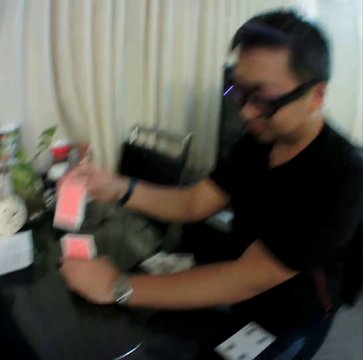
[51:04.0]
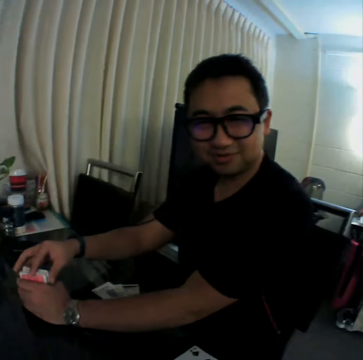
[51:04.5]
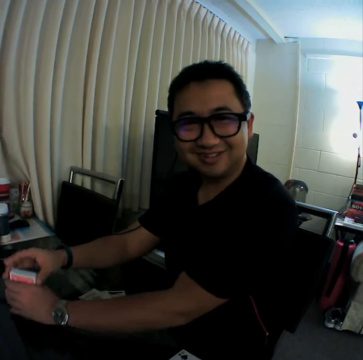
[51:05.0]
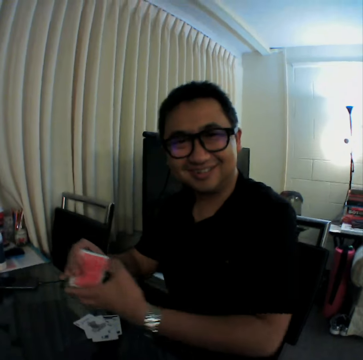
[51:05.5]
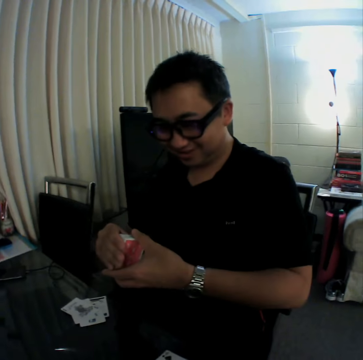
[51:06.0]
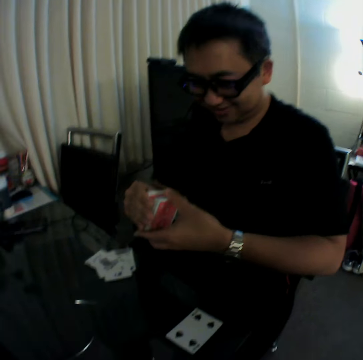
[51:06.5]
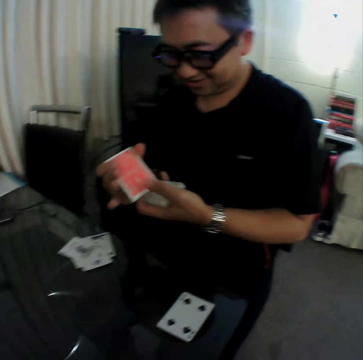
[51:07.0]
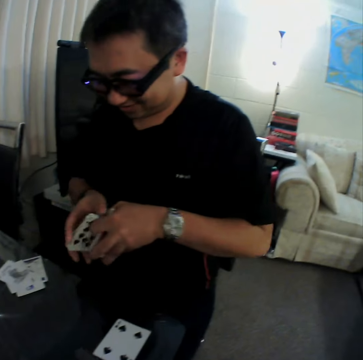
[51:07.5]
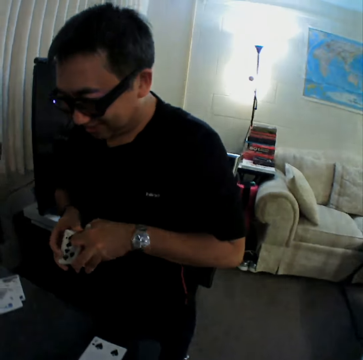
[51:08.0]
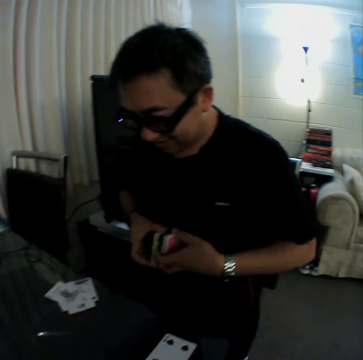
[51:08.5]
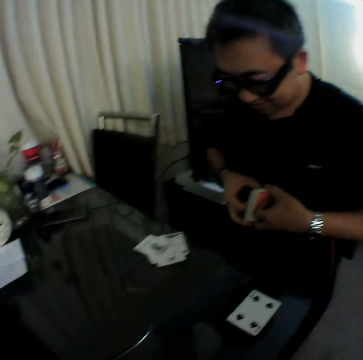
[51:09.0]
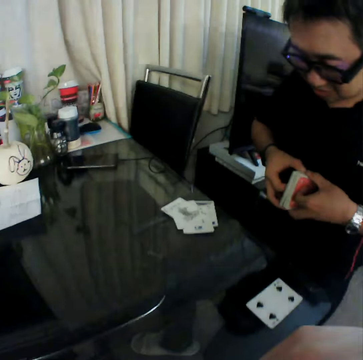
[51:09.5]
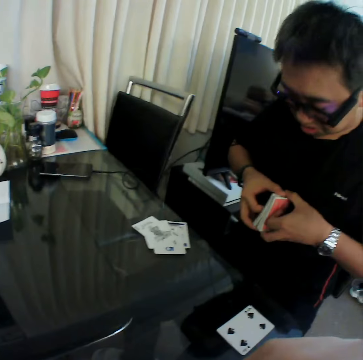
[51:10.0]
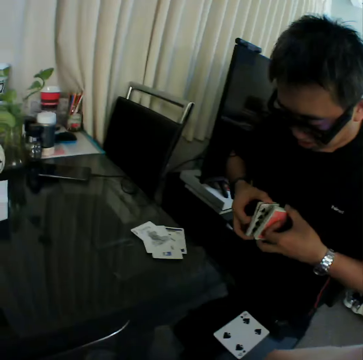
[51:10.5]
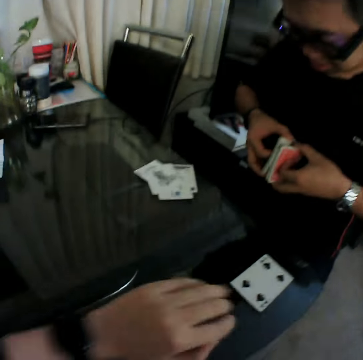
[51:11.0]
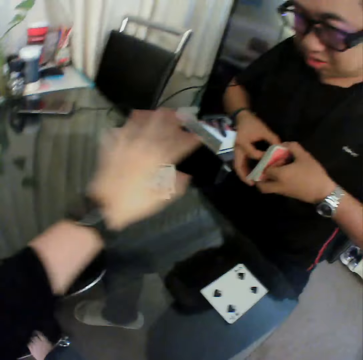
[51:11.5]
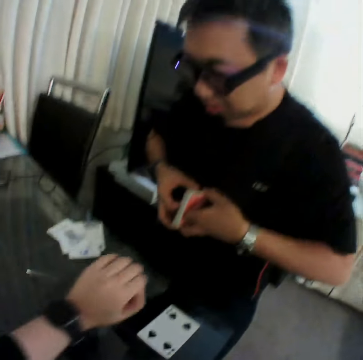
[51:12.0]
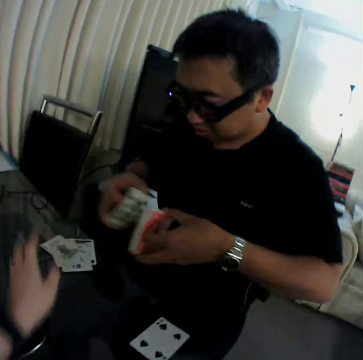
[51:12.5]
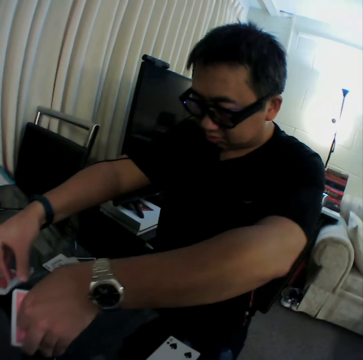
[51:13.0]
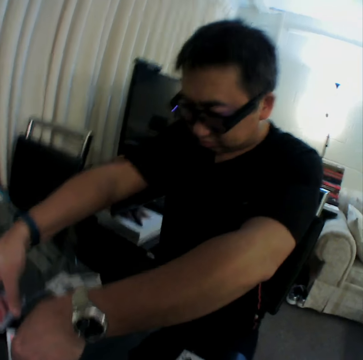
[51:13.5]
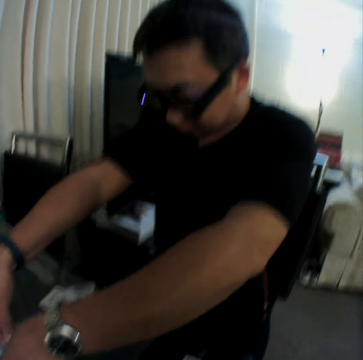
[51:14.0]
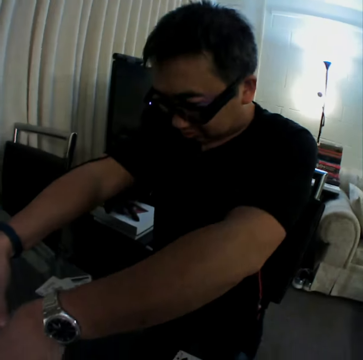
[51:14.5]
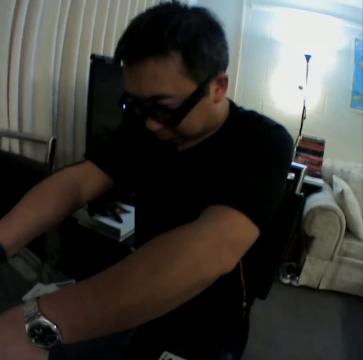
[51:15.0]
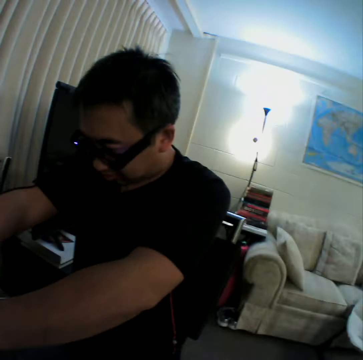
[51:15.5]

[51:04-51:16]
The camera wearer holds a phone with both hands. He does so again. A man flaps the cards. The camera wearer holds the phone with both hands. He gestures his hand. The man puts the cards on the table.

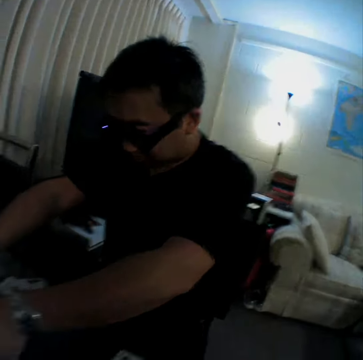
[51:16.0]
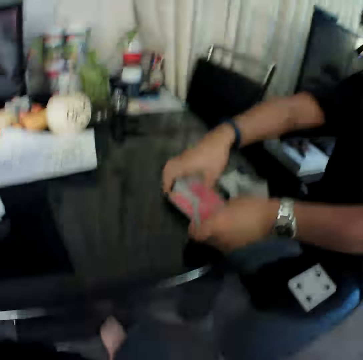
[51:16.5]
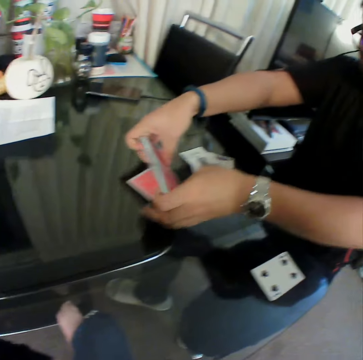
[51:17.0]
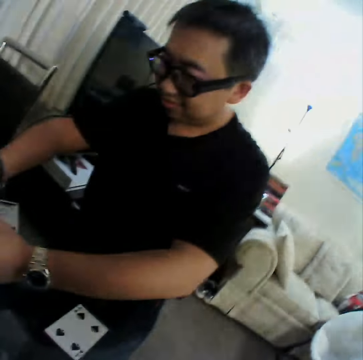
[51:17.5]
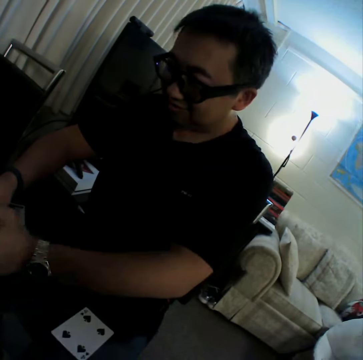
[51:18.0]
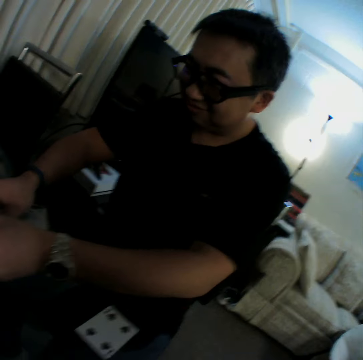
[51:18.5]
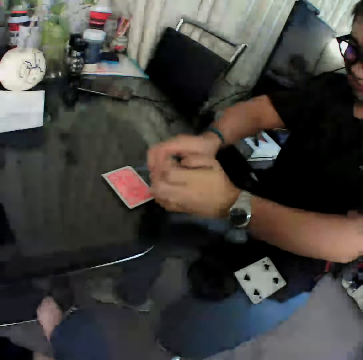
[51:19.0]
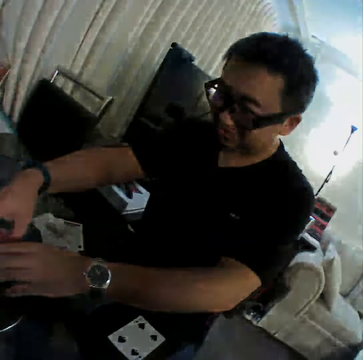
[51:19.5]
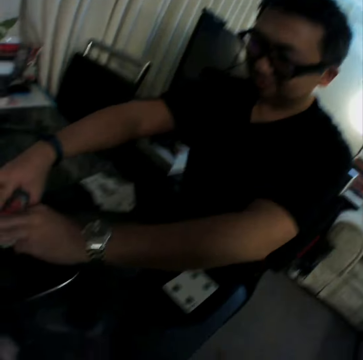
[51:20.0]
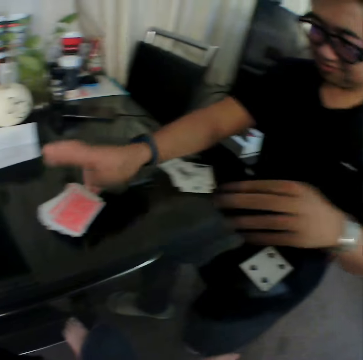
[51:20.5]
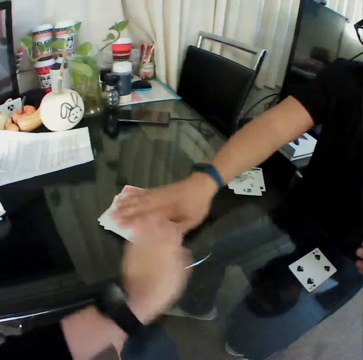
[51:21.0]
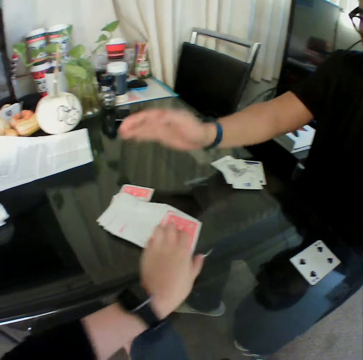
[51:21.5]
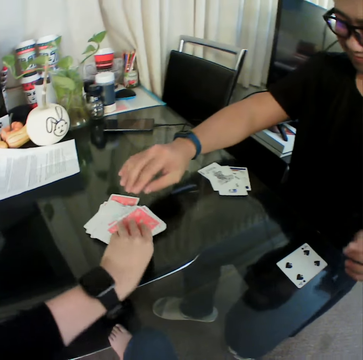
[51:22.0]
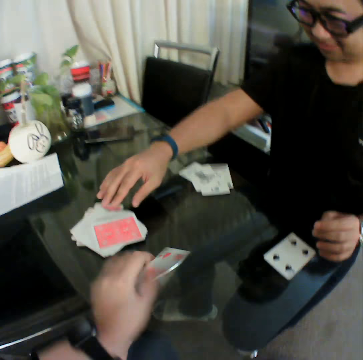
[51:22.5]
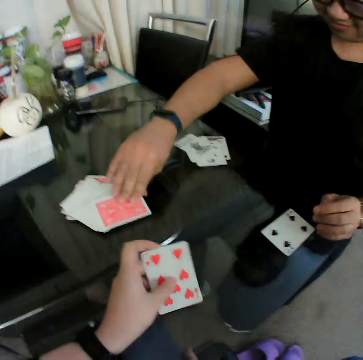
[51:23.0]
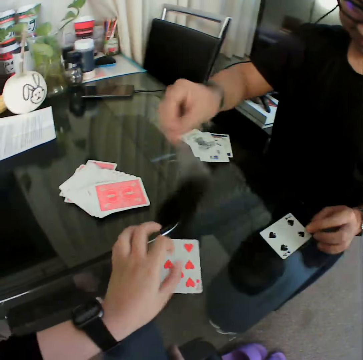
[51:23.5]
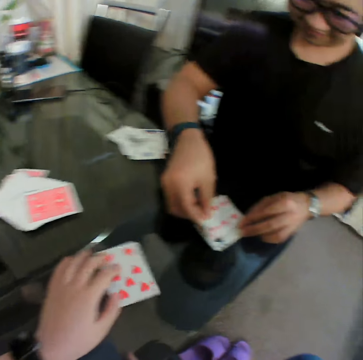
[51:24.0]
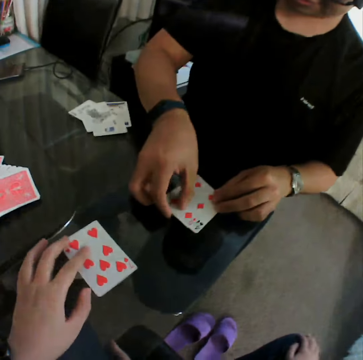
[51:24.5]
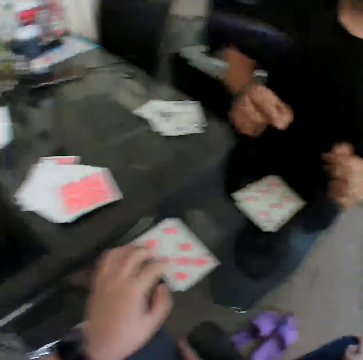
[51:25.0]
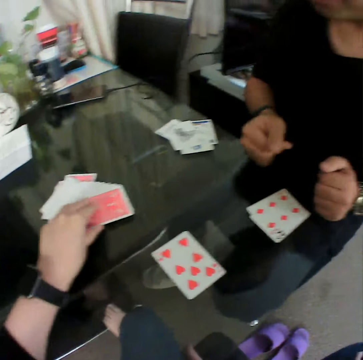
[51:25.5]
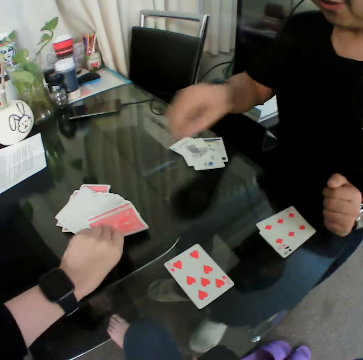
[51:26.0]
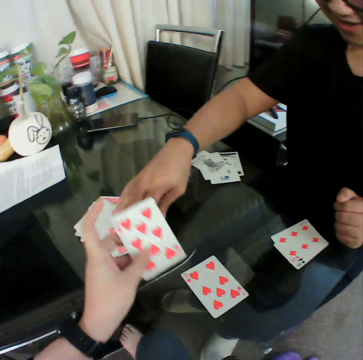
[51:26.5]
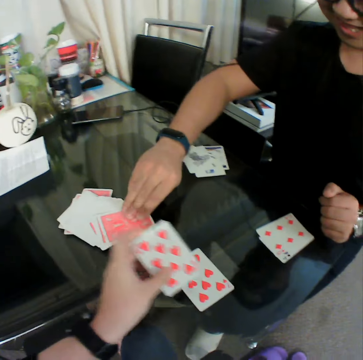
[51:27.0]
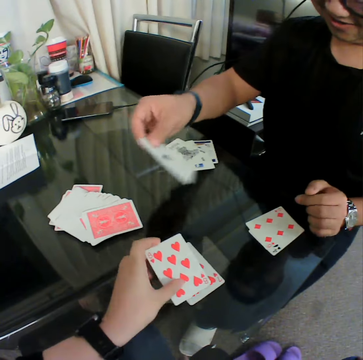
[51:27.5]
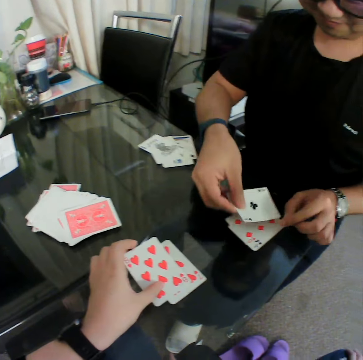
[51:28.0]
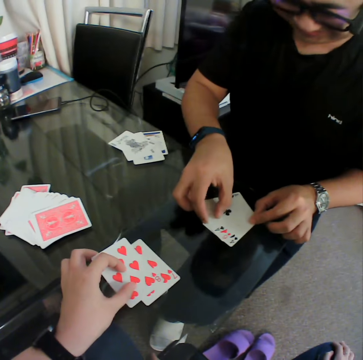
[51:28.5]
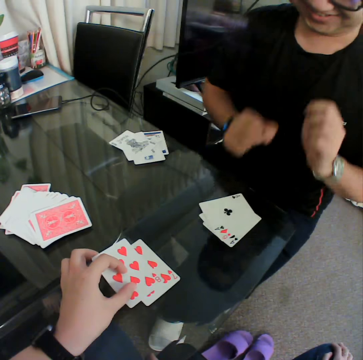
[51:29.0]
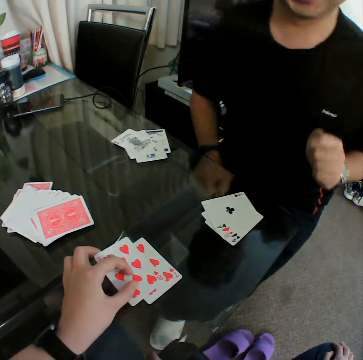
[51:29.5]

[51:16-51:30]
A man holds the cards. The man pulls his hands off the cards. The man spreads the card on the table with his right hand. The camera wearer picks a card from a deck of cards from the table with his left hand. He places the card in his left hand on the table. The man picks a card from the deck of cards from the table with his right hand. The man places the card in his right hand on the table. The camera wearer picks a card from the deck of cards from the table with his left hand. He checks the card. The man picks a card from the deck of cards from the table with his right hand. The camera wearer places the card in his left hand on the table. The man places the card in his right hand on the table.

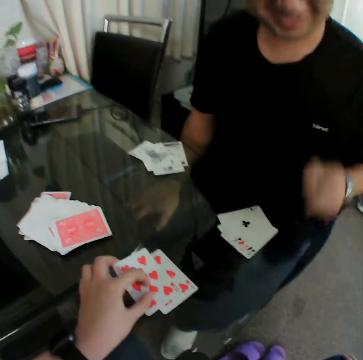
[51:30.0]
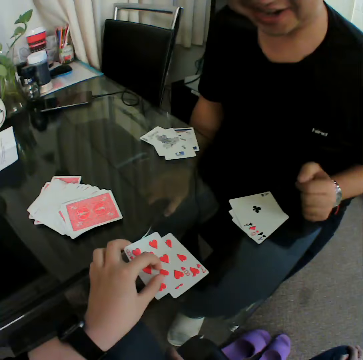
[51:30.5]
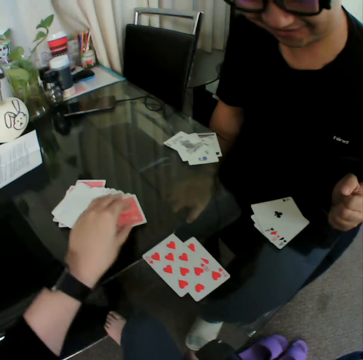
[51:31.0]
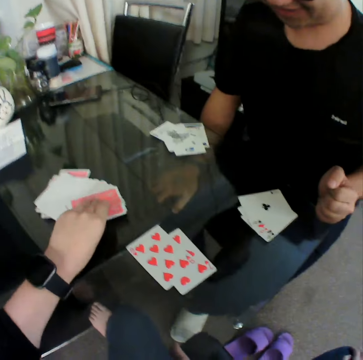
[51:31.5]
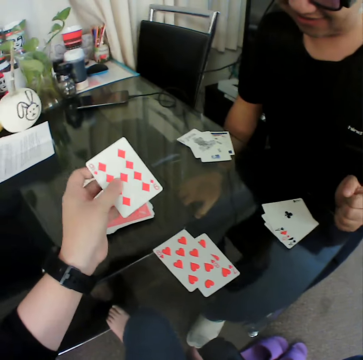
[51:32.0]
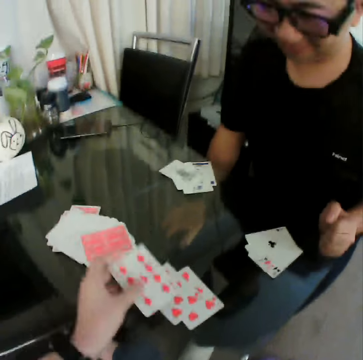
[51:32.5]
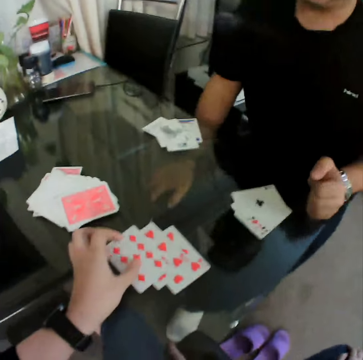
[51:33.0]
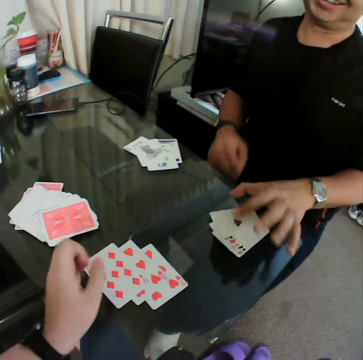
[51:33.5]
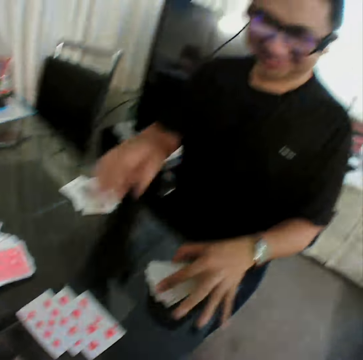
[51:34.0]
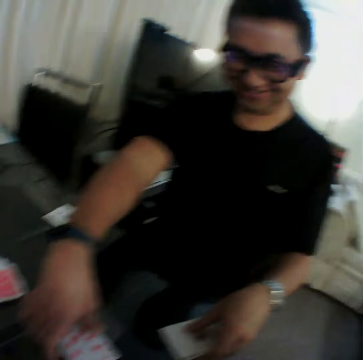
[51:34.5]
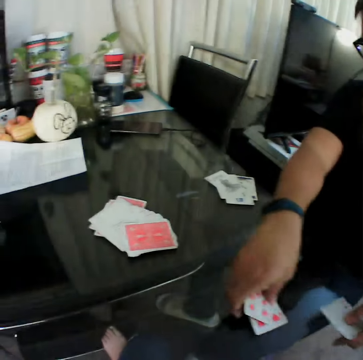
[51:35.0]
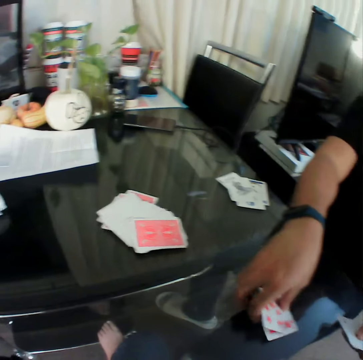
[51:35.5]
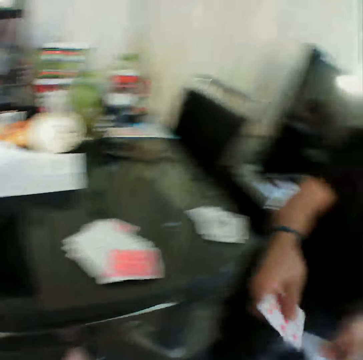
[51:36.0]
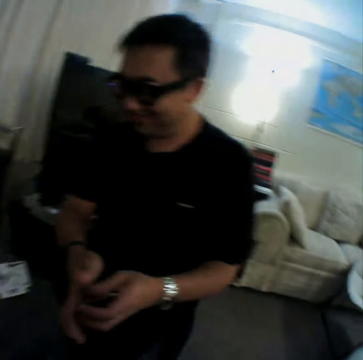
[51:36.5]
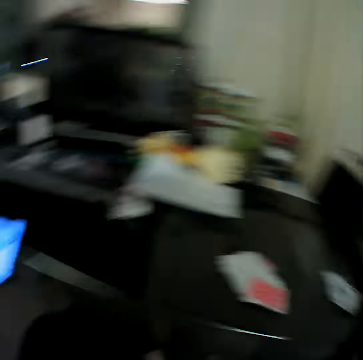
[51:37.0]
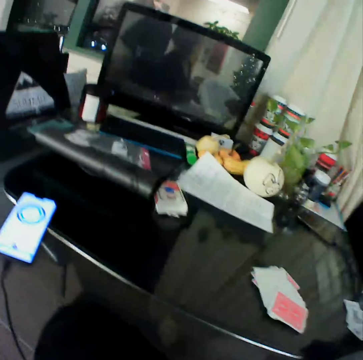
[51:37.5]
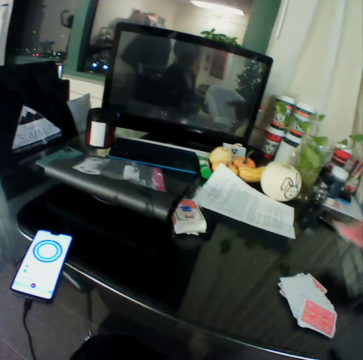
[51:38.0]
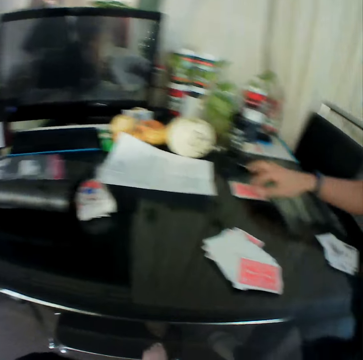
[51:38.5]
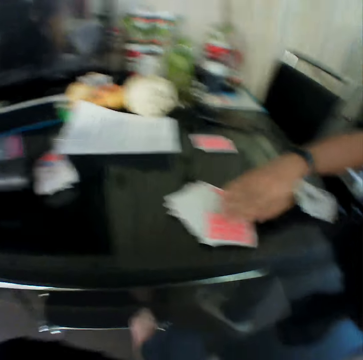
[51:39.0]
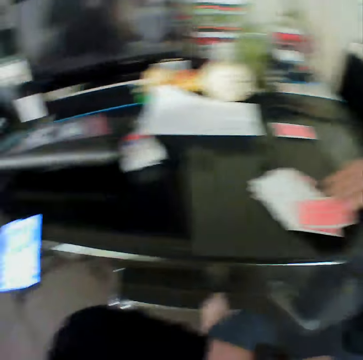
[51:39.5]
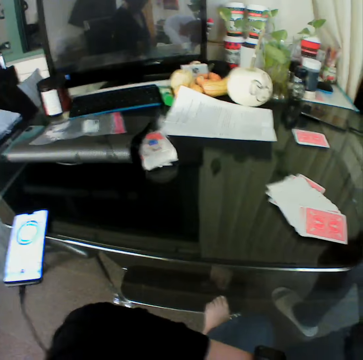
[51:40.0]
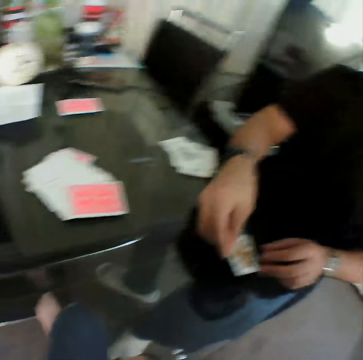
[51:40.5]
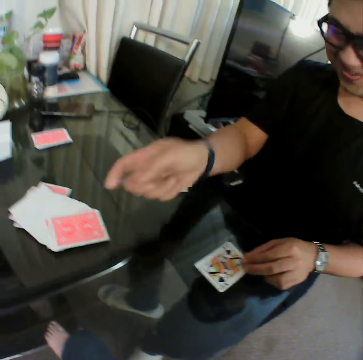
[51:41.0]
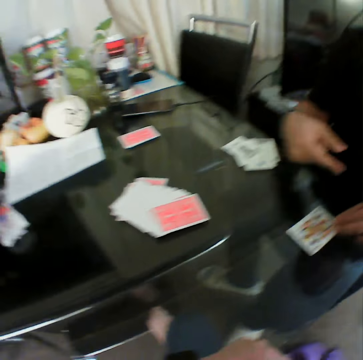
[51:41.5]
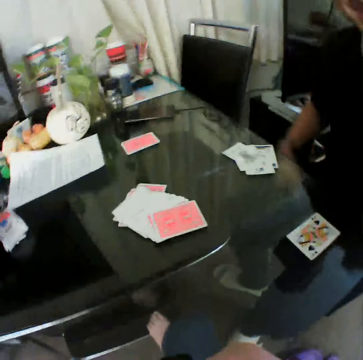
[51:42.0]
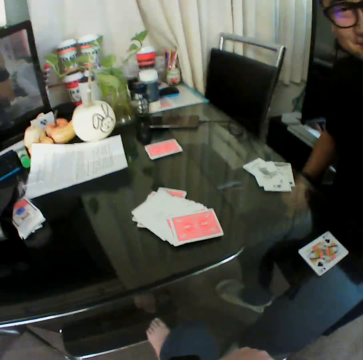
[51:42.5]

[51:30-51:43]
A man gestures his hand and puts his hand on the table. The camera wearer picks a card from a deck of cards from the table with his left hand. He checks the card. He places the card in his left hand on the table. The man laughs. The man gathers the cards on the table with his hands. The man holds the cards with both hands. The man places the card in his right hand on the table. The man picks a card from the deck of cards from the table with his right hand. The man places the card in his right hand on the table. The man gestures his hand.
